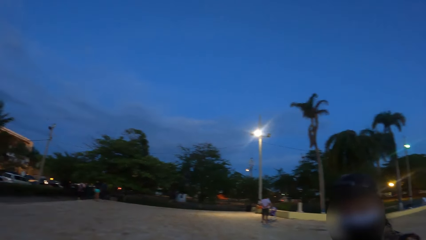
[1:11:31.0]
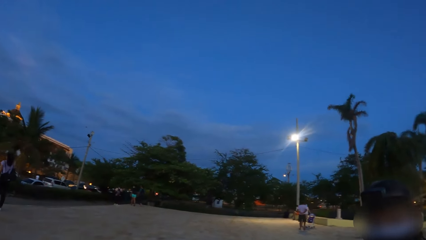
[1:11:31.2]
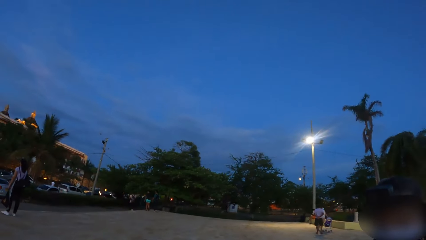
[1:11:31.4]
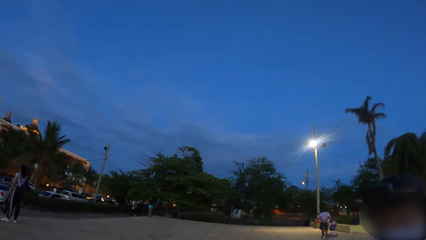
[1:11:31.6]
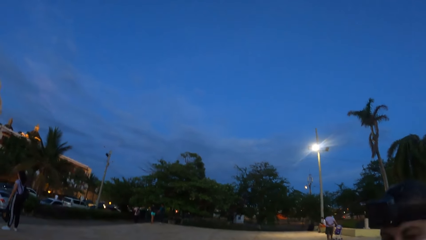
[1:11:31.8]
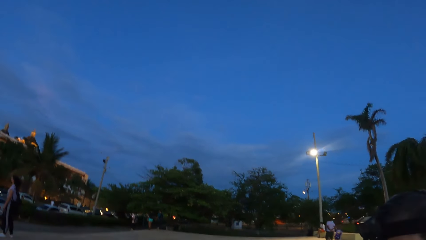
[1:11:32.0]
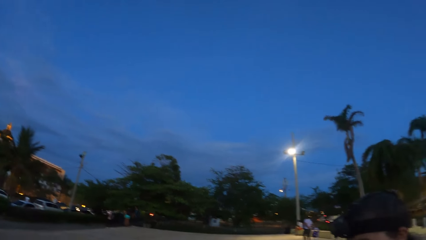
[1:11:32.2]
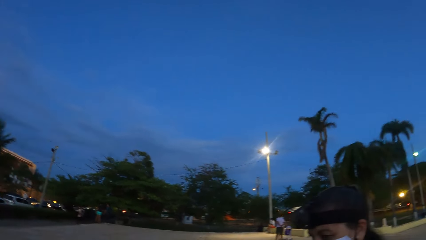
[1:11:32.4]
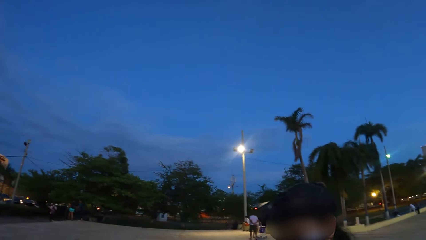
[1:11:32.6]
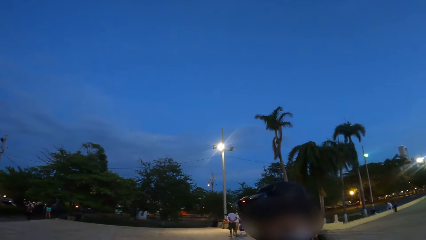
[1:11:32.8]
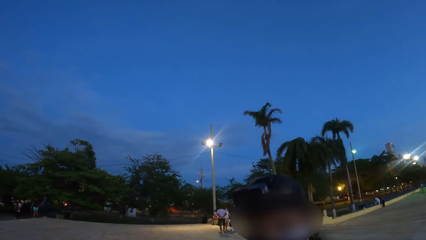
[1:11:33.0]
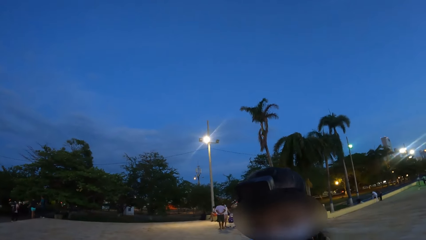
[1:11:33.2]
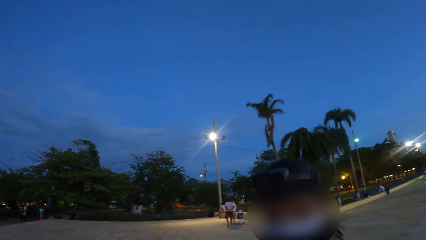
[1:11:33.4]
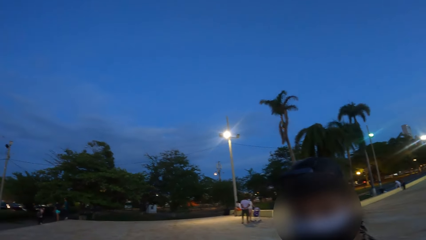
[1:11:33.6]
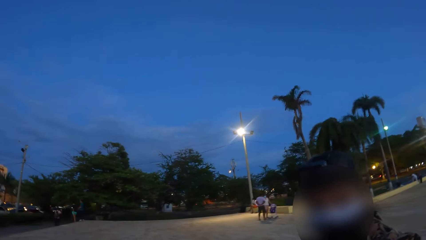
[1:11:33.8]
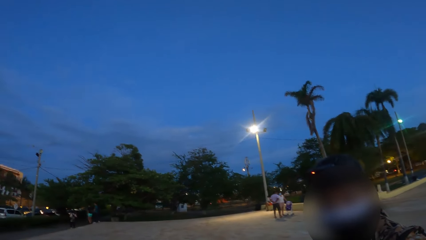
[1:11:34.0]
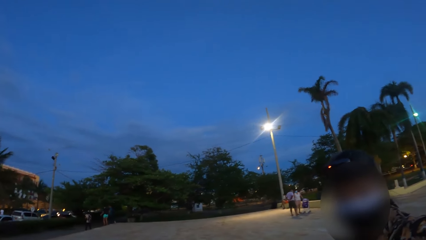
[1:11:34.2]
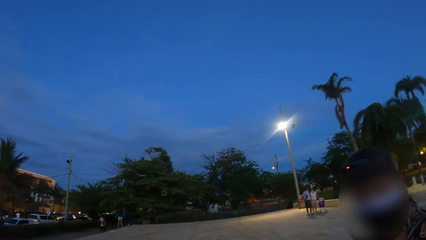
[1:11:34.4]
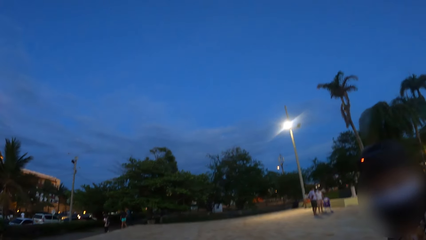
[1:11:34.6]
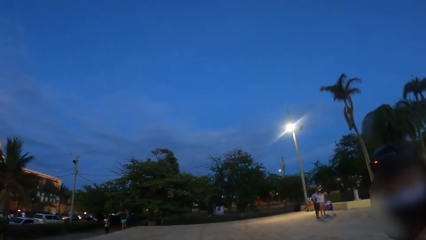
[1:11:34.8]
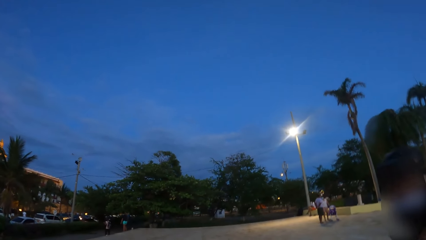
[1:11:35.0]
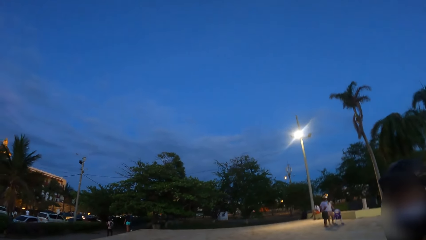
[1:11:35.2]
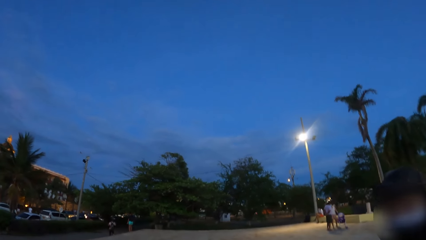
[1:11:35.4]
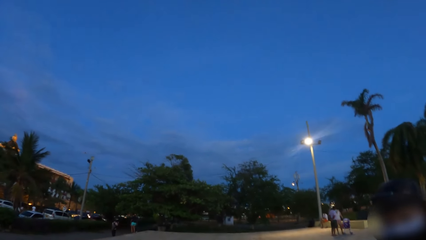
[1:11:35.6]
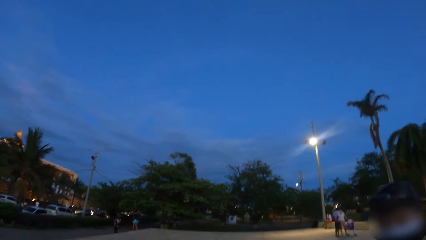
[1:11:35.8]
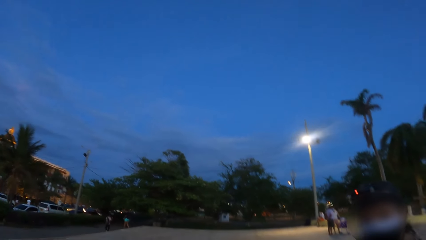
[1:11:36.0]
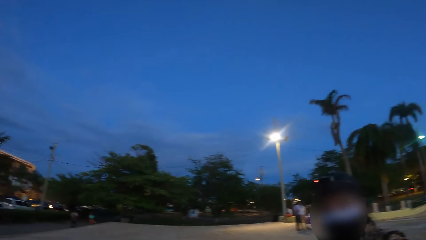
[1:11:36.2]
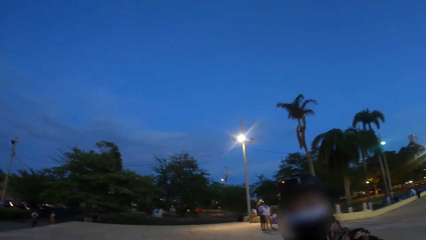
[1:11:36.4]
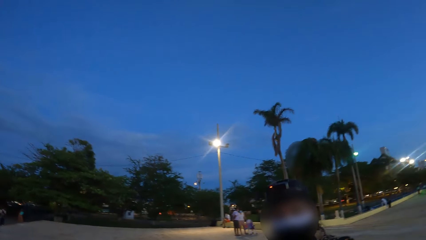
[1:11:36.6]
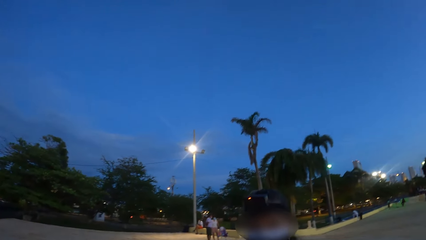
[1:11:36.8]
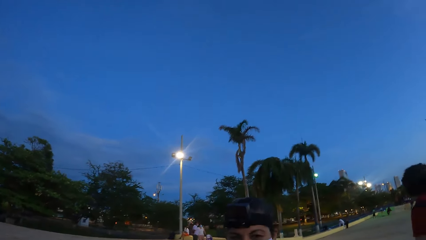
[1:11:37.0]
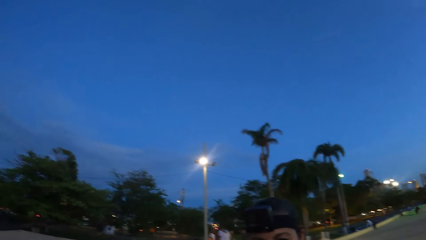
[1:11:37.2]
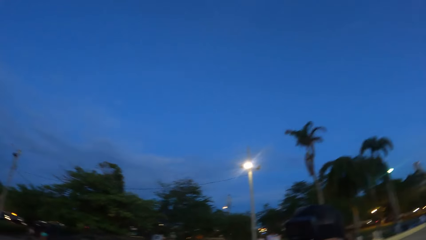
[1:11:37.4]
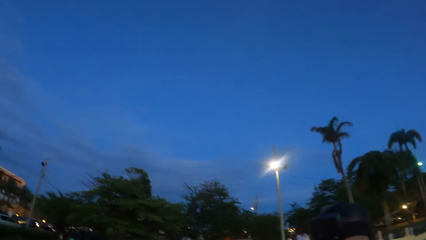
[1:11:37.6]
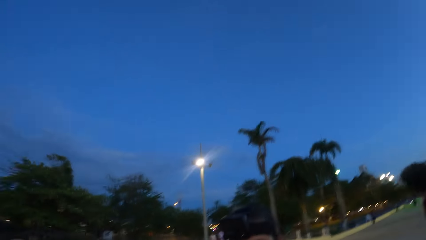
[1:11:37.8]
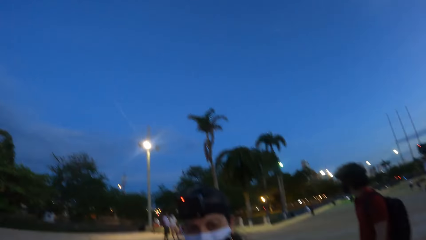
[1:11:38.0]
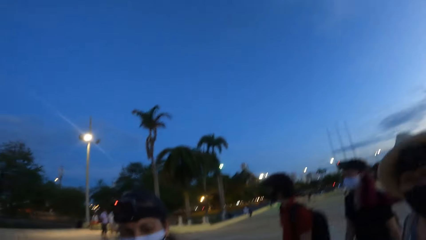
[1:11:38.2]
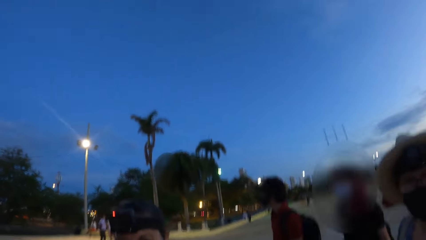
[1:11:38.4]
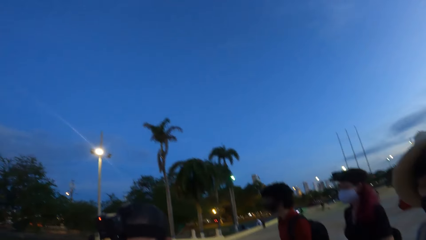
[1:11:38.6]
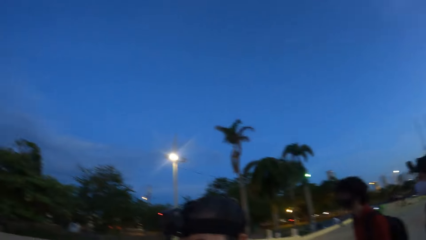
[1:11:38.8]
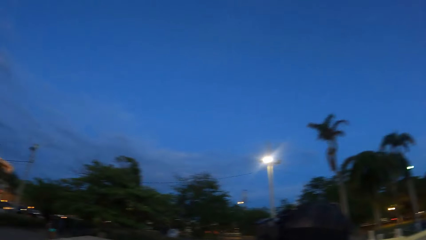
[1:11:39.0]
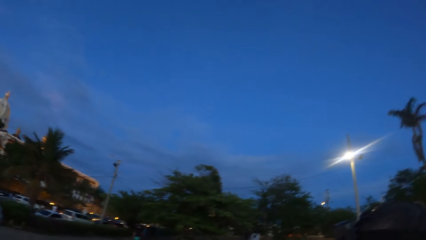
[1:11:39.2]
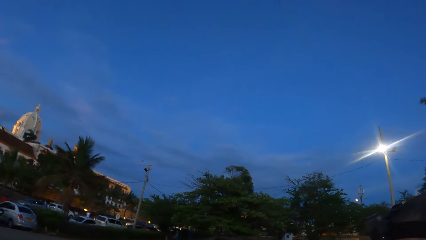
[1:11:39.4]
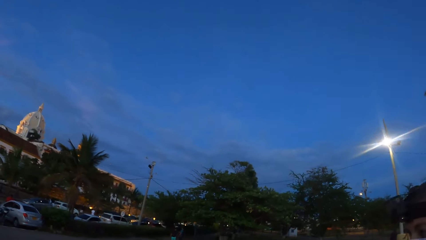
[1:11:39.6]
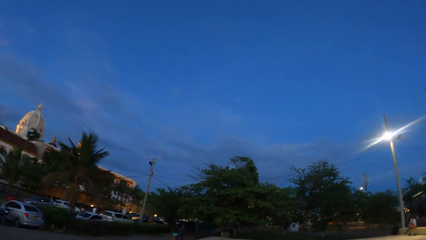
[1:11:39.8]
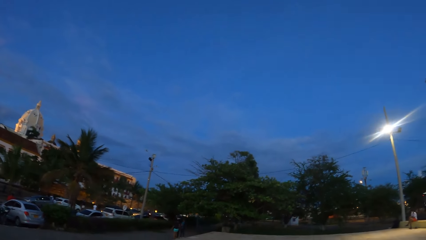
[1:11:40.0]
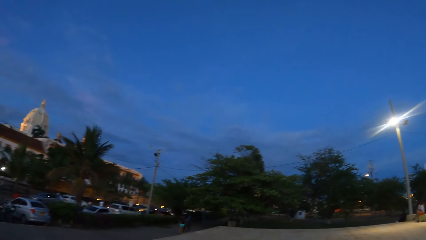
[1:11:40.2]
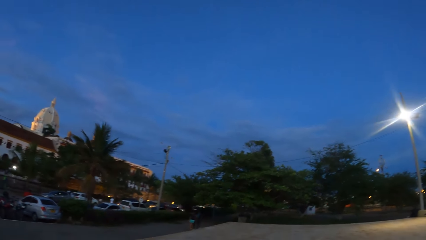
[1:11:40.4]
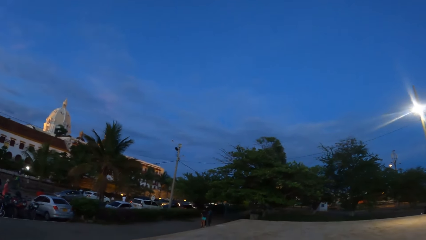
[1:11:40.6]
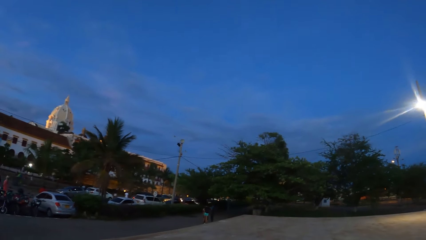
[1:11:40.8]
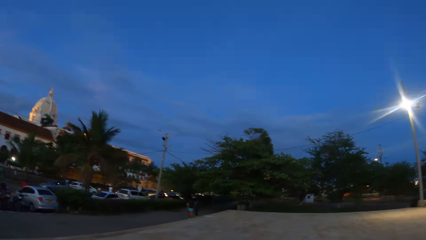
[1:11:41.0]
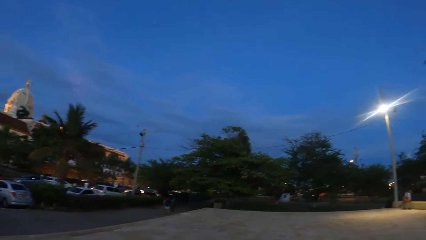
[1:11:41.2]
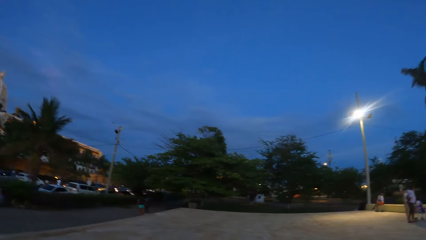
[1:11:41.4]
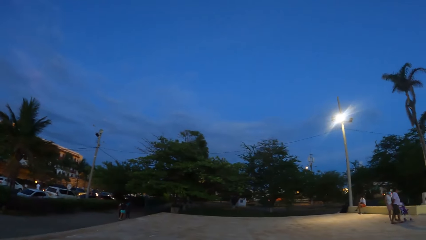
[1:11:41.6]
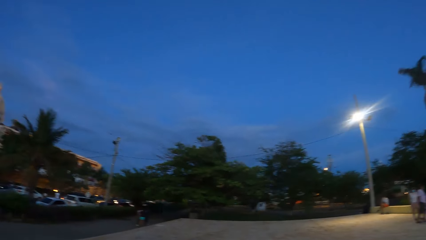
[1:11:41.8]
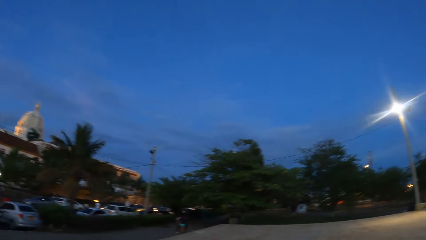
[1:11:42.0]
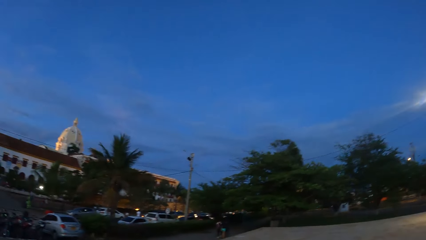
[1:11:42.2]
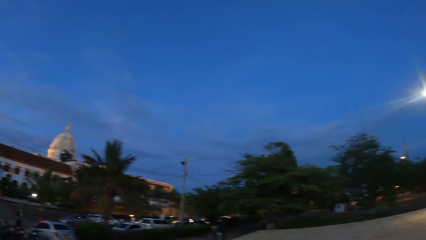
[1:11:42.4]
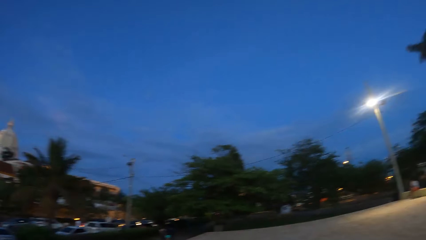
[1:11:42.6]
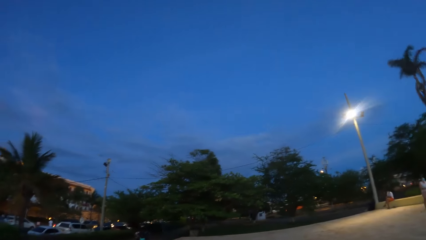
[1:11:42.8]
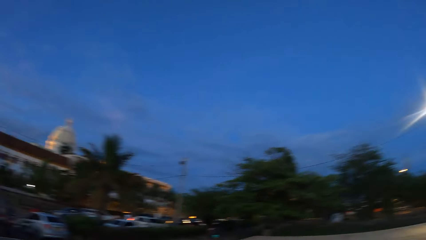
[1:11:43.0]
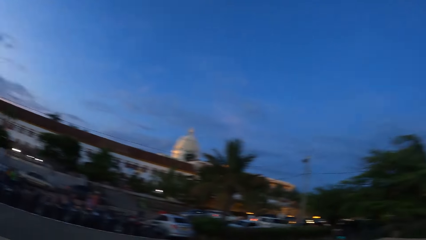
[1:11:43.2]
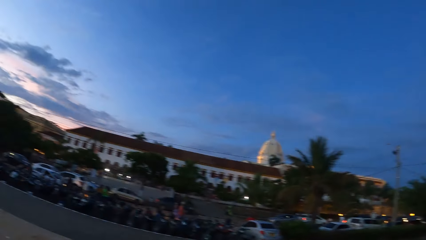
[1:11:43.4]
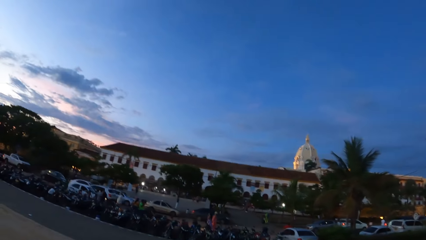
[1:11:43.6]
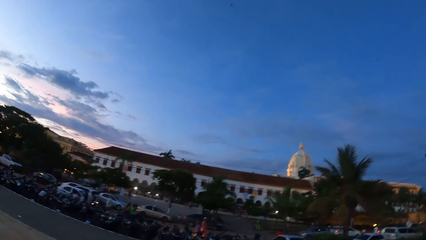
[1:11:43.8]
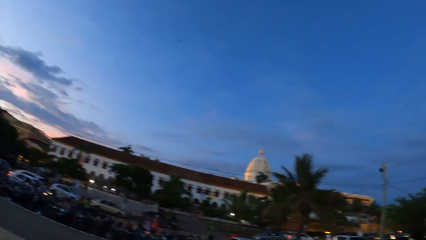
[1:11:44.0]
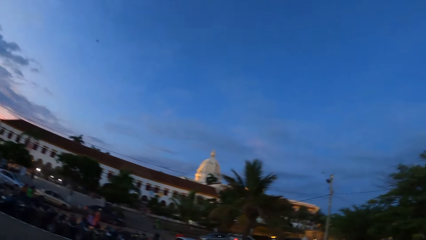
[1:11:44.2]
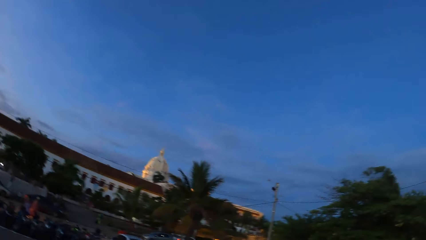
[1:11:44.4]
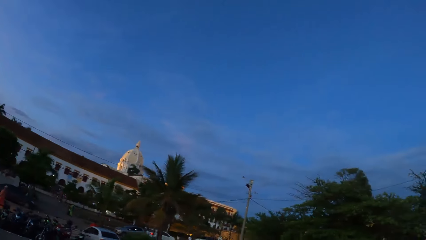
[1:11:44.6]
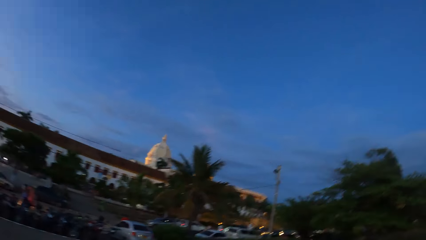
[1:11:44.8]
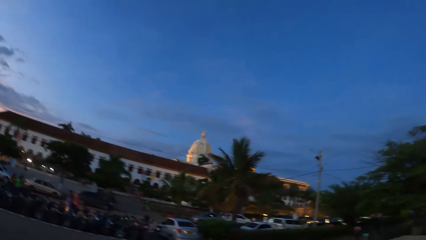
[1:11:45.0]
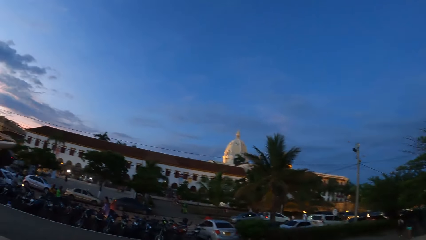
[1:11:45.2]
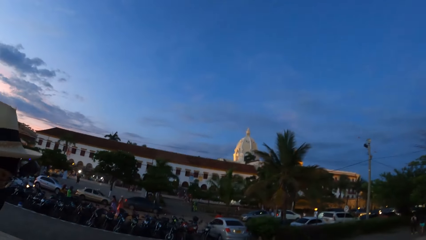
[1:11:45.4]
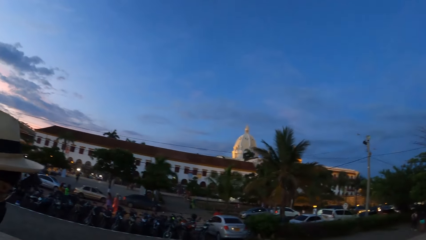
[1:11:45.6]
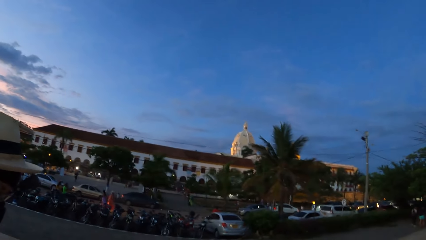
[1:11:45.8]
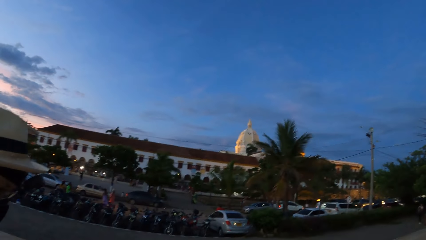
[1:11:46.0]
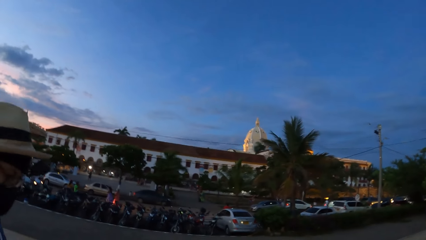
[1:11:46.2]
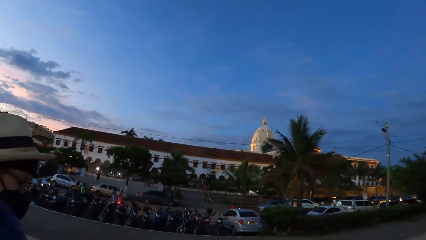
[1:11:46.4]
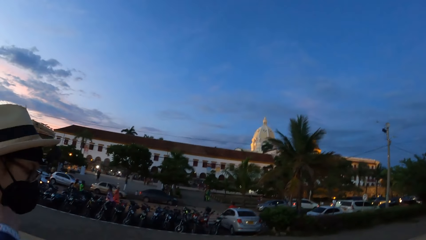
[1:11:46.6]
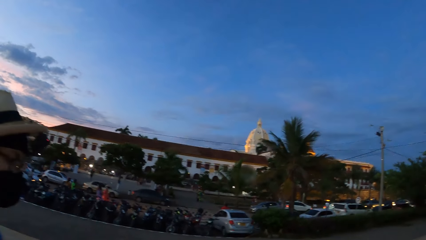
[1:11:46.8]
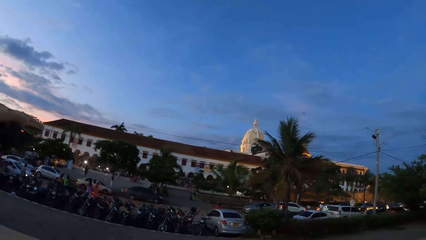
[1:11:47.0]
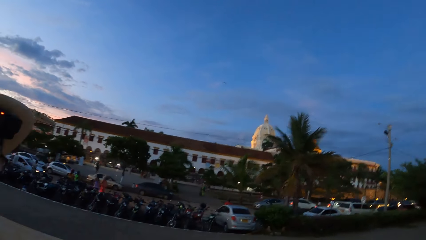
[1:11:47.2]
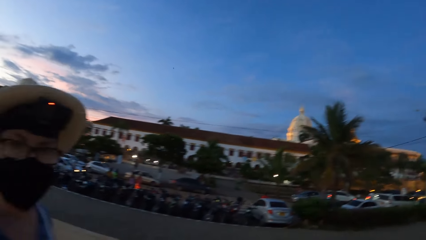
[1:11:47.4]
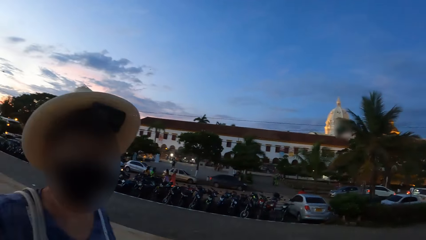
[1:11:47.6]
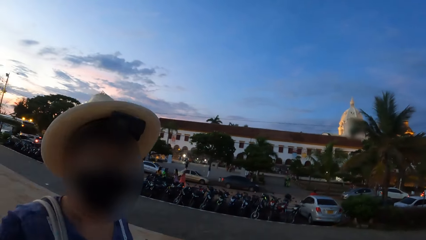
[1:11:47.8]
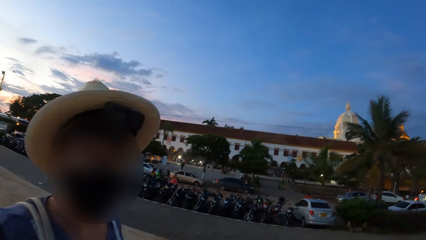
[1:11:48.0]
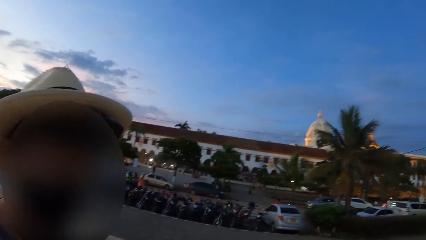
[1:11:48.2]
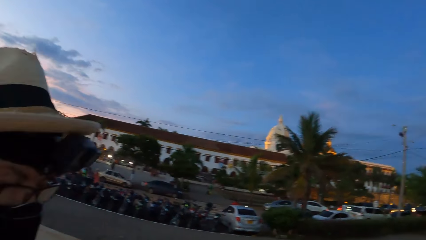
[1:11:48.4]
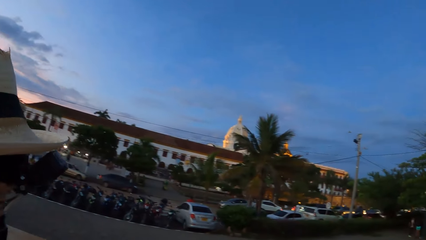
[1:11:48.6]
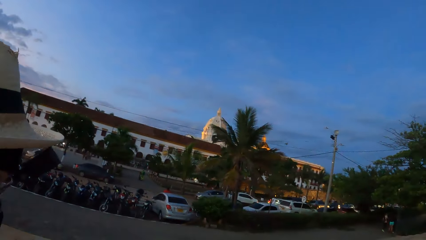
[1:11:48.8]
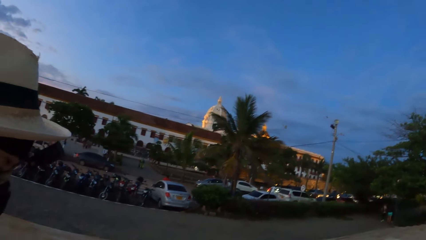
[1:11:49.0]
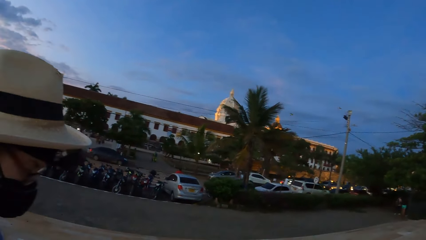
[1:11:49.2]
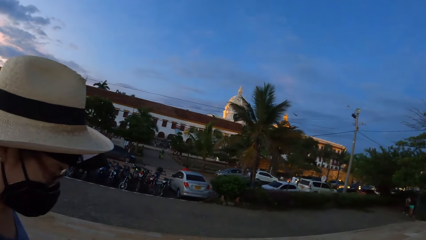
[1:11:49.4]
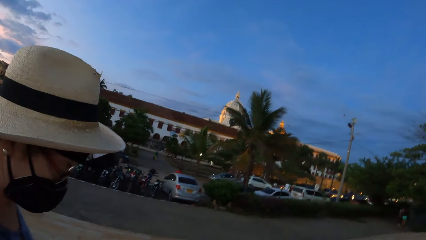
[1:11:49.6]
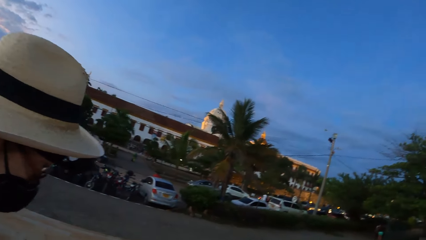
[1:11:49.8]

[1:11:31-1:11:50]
The camera wearer walks. They look around the frontage. A person converses with the camera wearer.
